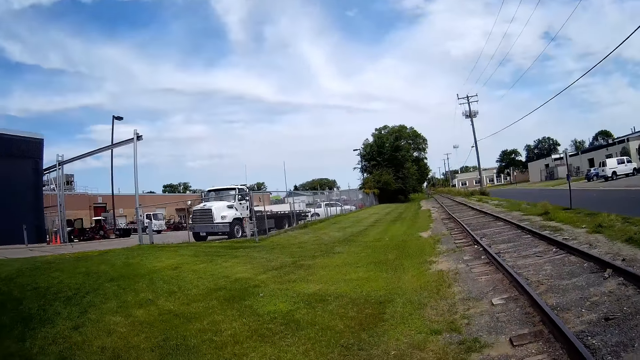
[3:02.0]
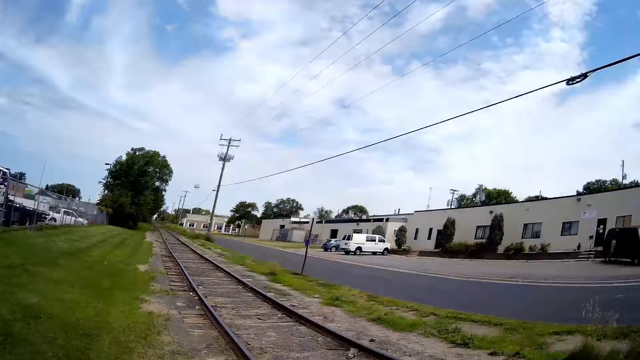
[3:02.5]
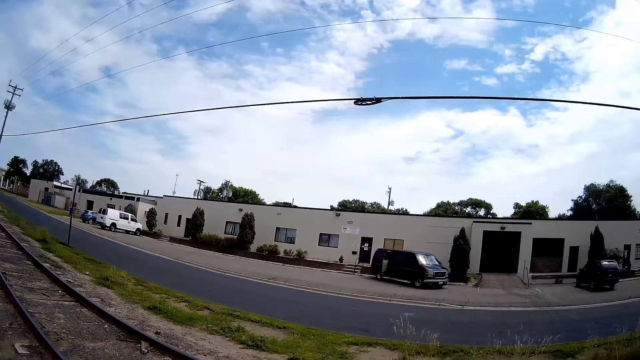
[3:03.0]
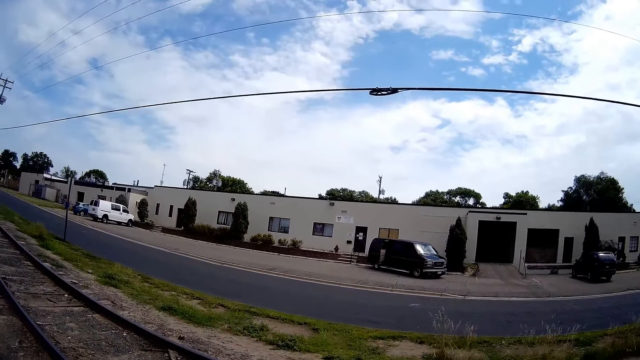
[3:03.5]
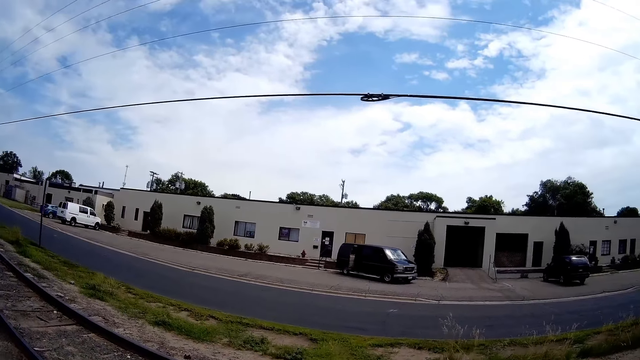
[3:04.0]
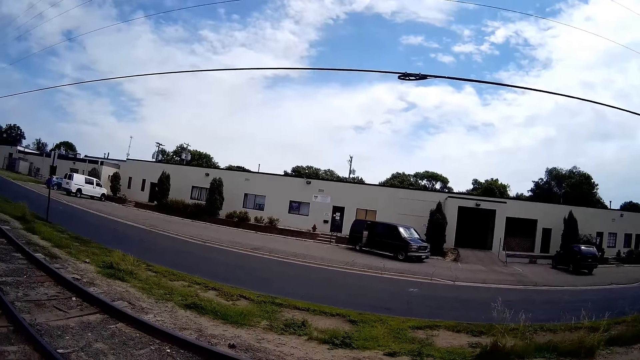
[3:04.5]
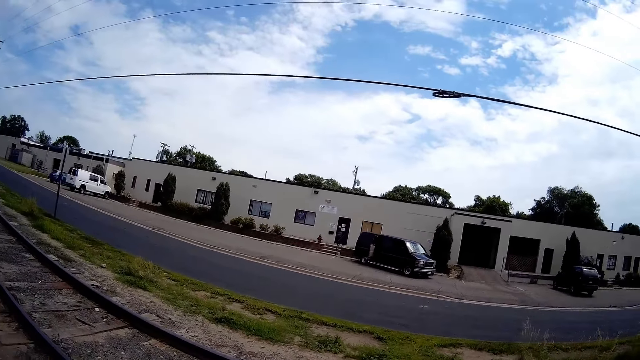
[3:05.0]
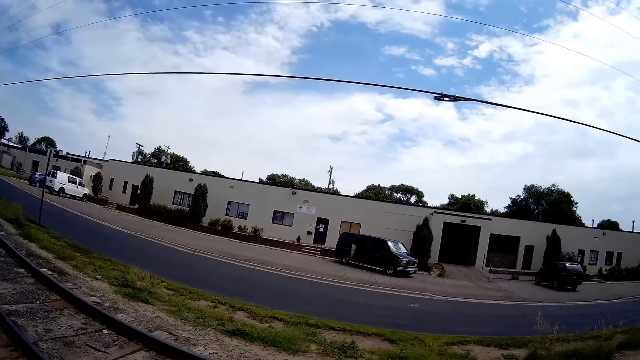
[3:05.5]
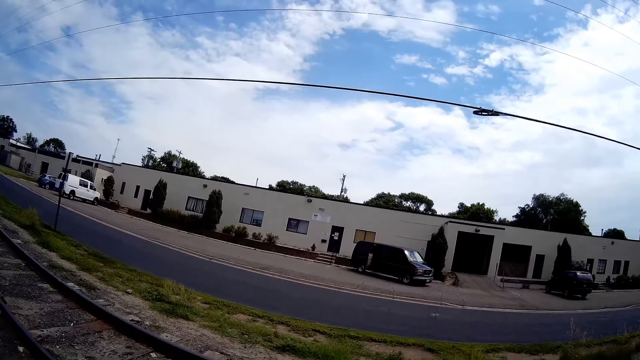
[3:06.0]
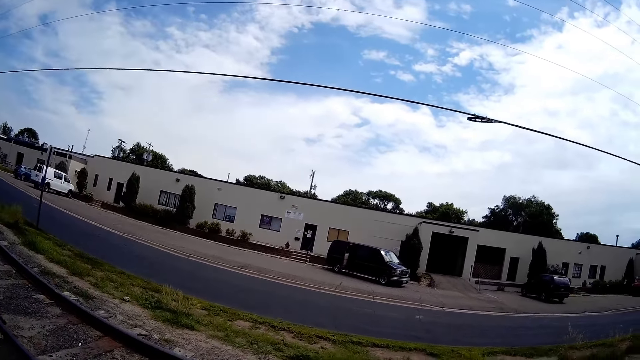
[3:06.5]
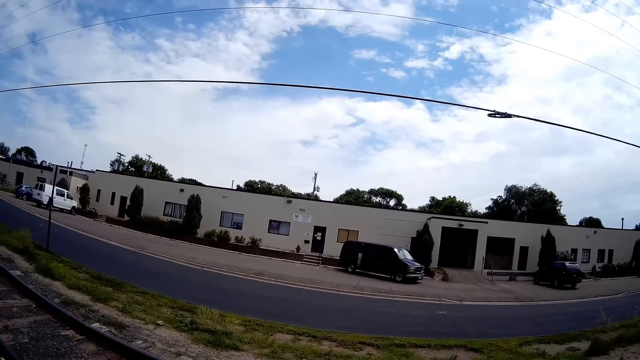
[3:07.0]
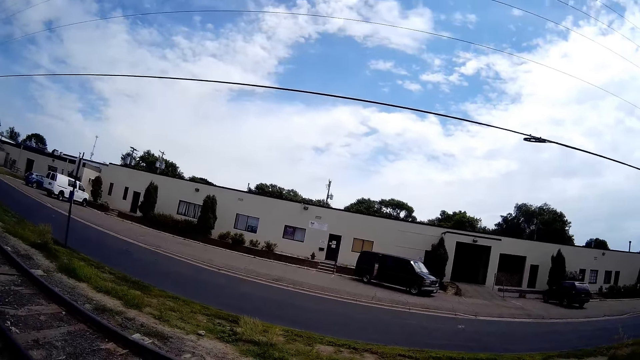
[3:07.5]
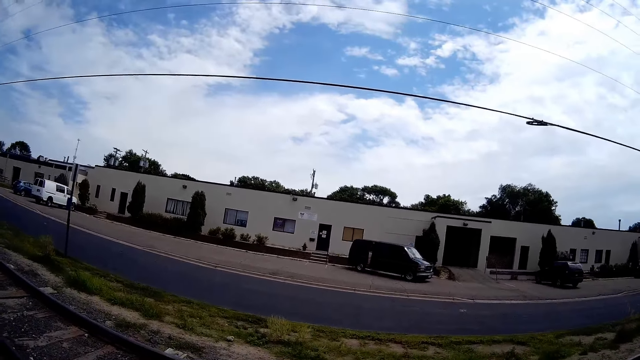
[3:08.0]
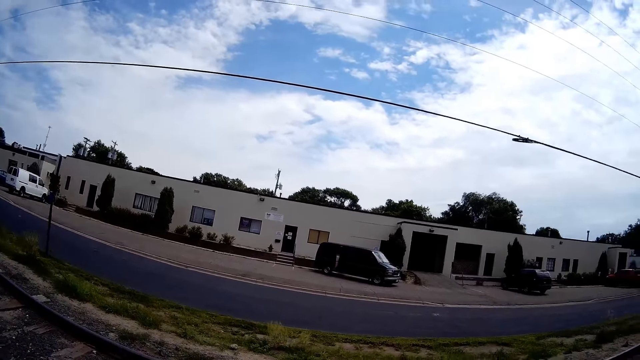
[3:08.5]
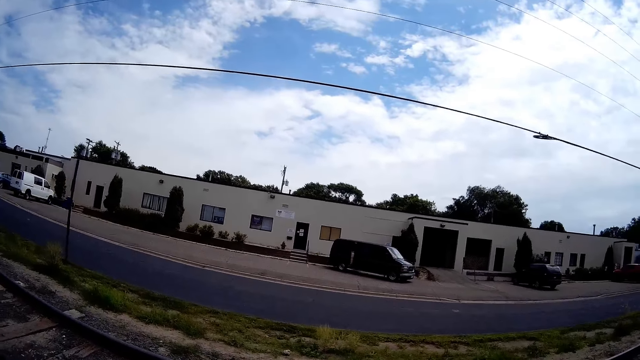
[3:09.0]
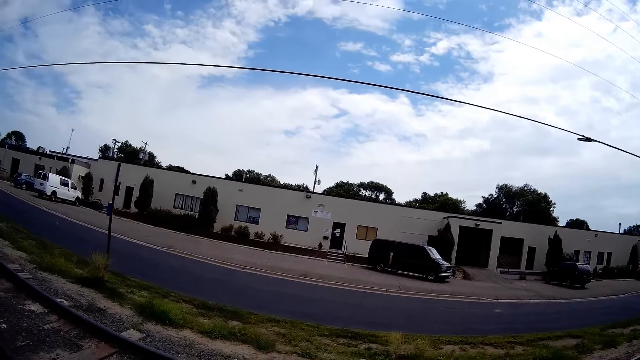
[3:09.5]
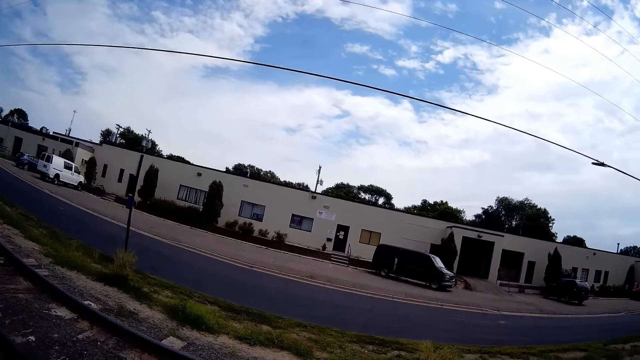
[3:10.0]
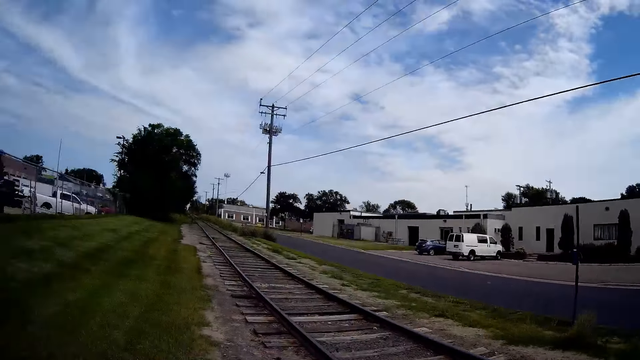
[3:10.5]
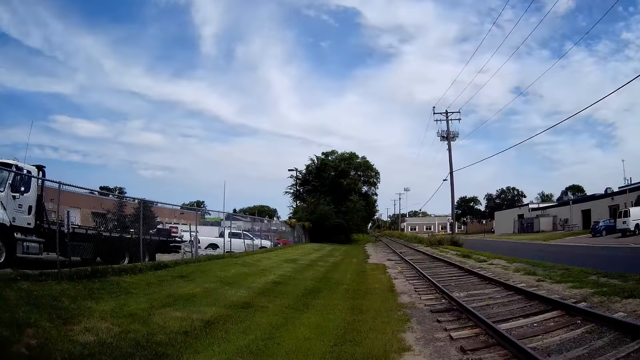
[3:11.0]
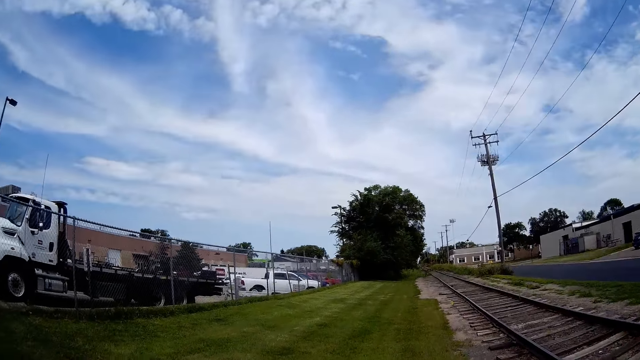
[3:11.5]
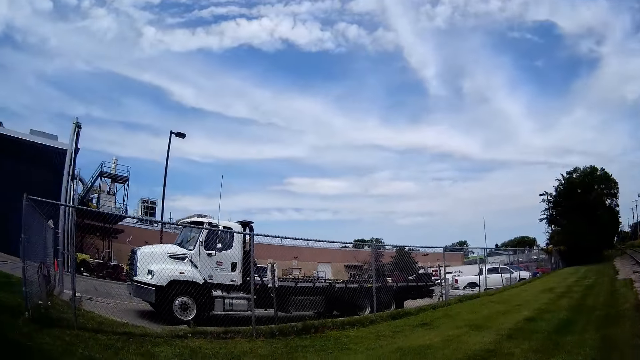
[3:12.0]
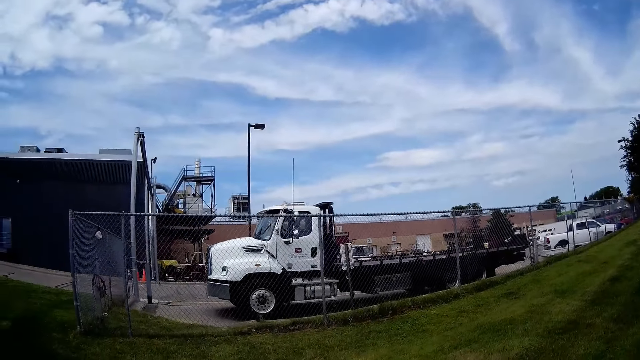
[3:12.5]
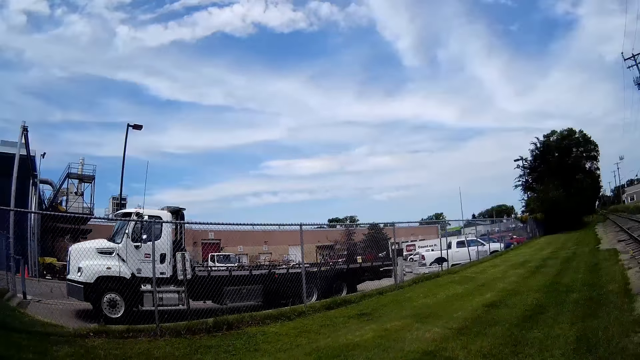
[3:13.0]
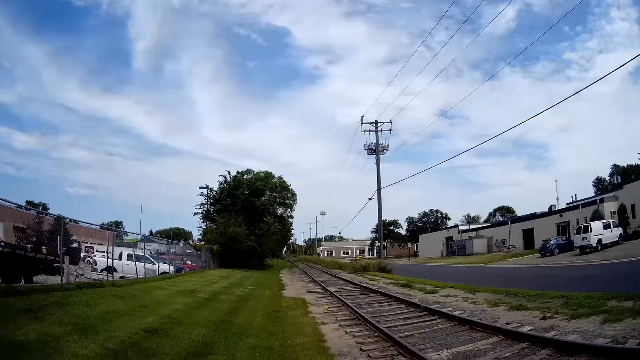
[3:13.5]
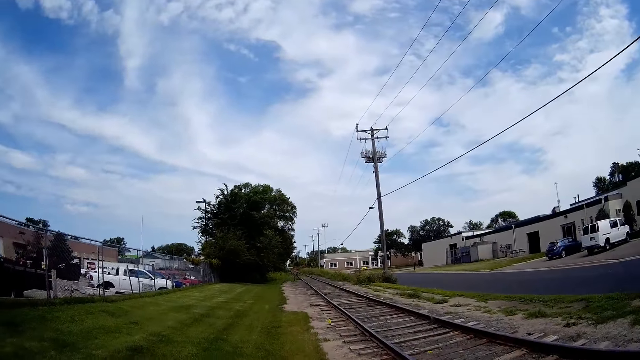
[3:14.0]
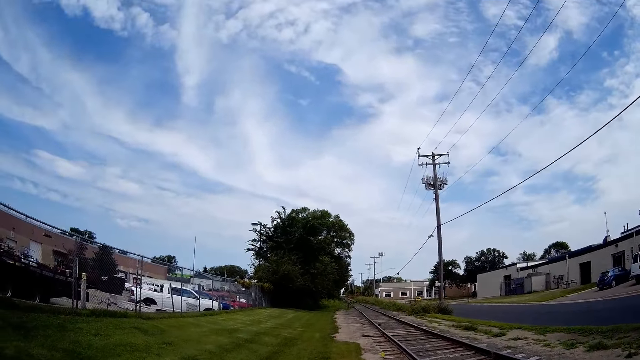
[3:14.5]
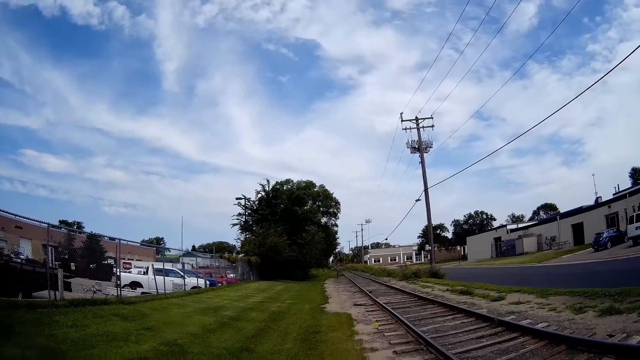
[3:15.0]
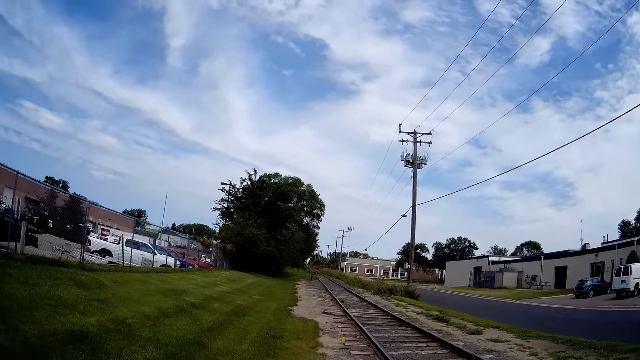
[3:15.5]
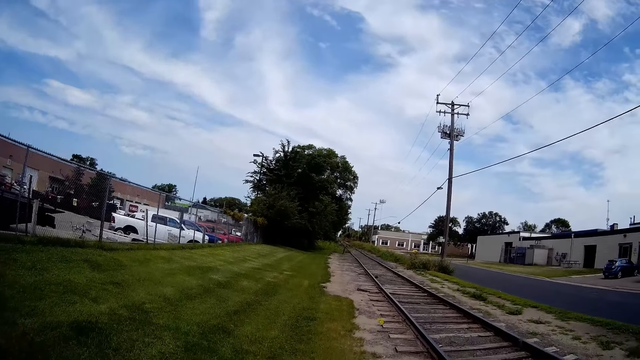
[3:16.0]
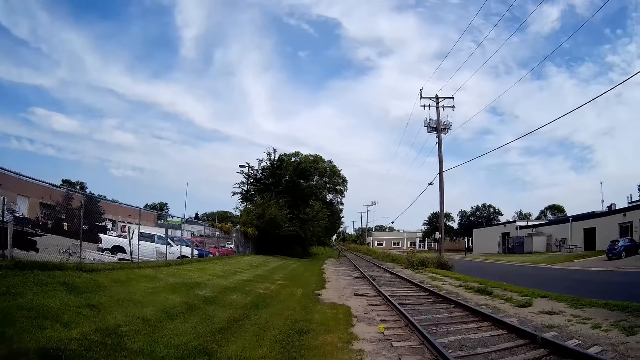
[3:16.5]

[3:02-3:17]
The camera wearer interacts with the girl.

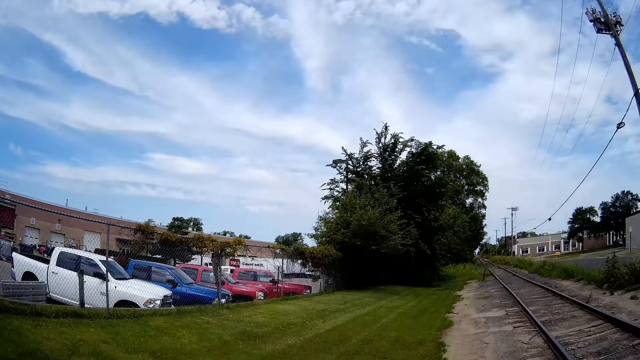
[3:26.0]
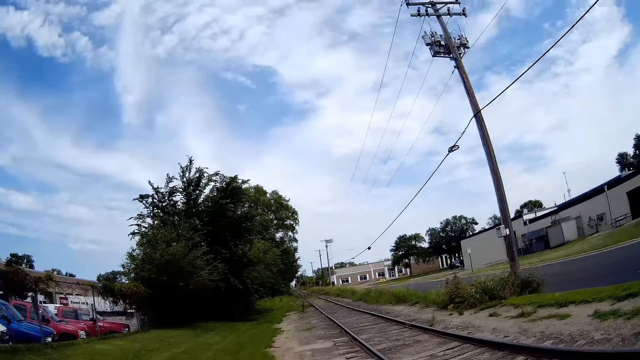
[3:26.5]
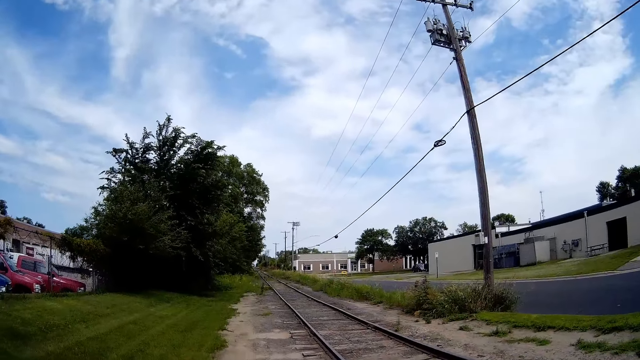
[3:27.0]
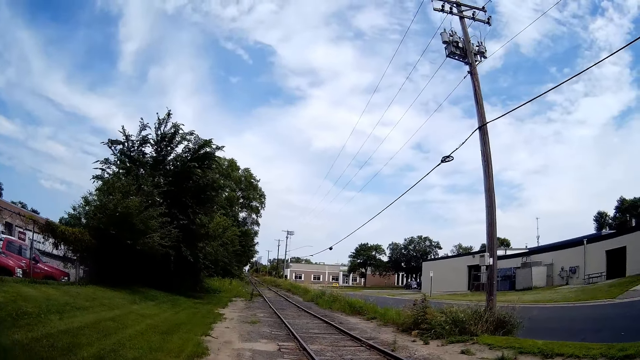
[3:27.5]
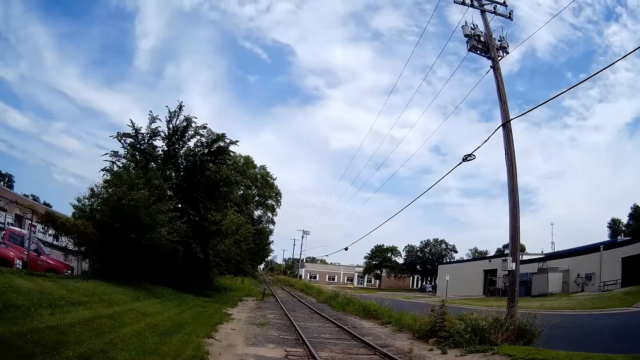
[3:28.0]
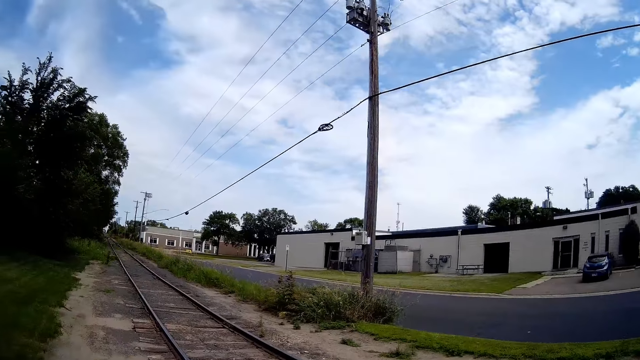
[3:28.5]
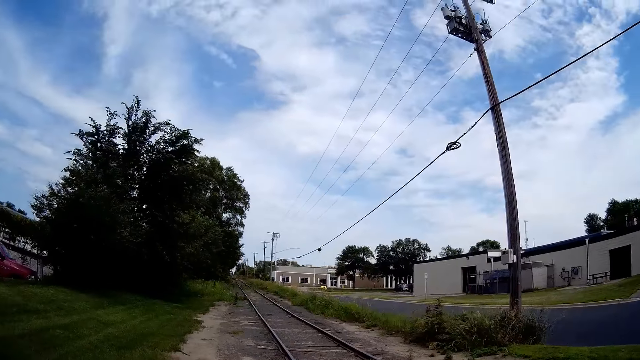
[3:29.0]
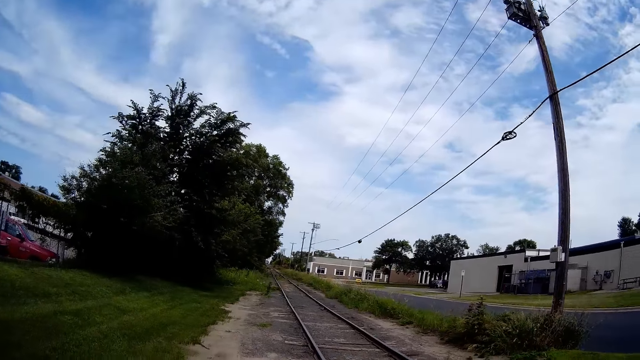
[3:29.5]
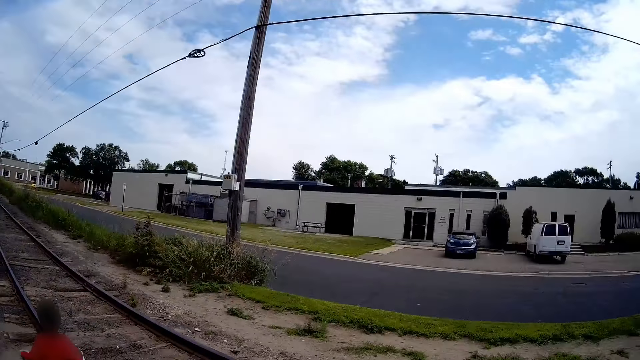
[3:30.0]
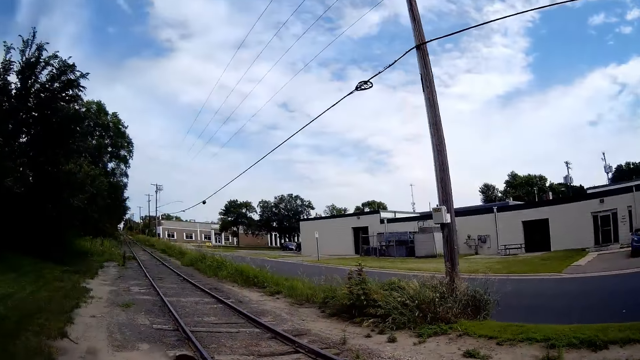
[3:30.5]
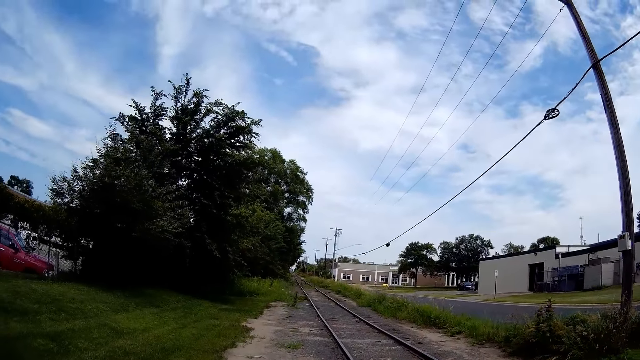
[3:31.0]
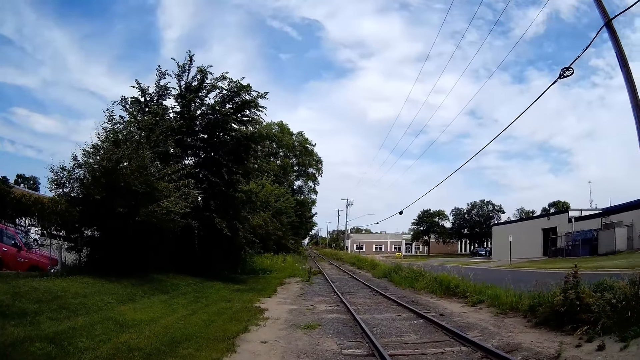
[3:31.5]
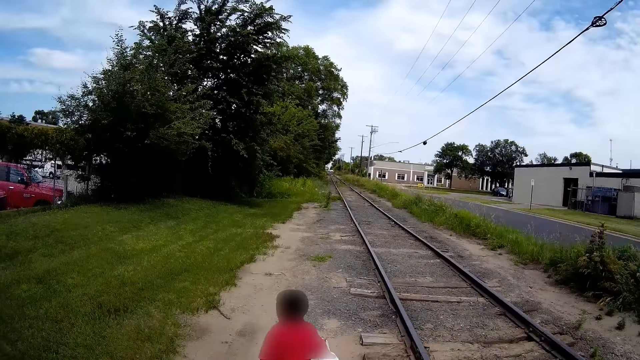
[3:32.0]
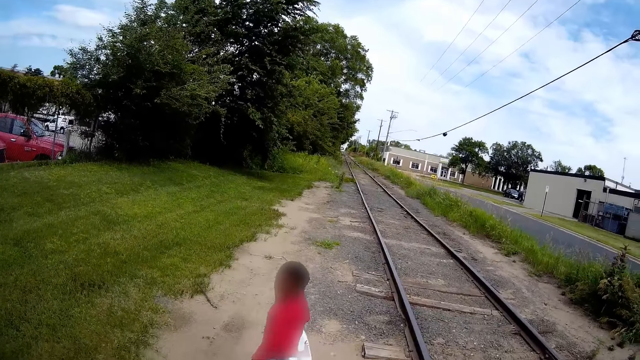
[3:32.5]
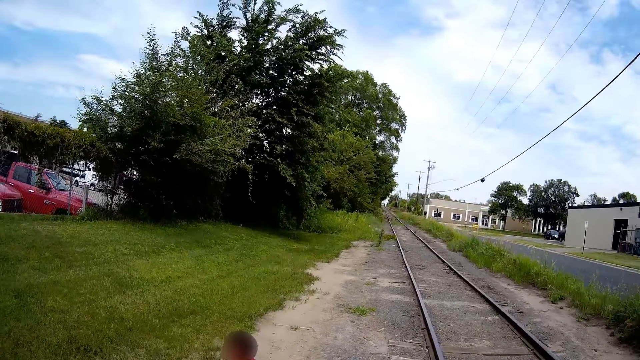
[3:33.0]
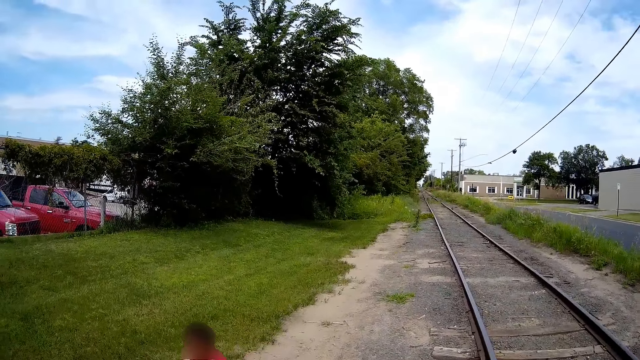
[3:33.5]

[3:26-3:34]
A man walks on the dirty path.
